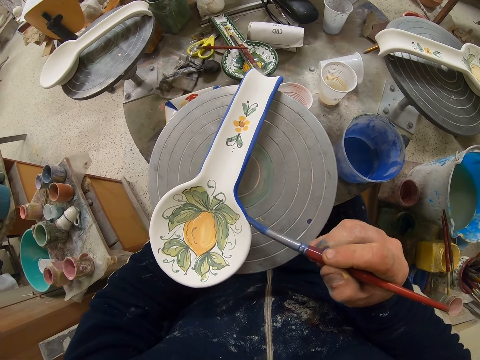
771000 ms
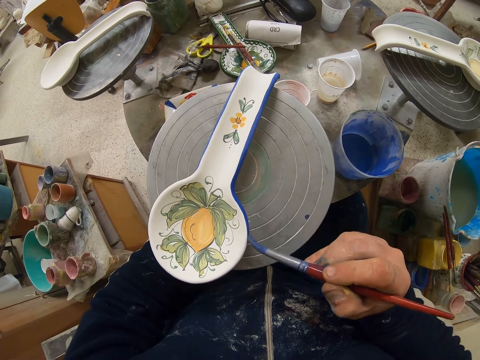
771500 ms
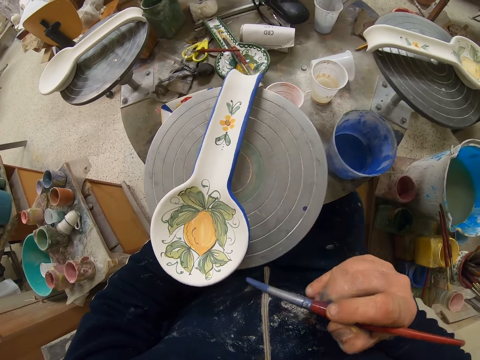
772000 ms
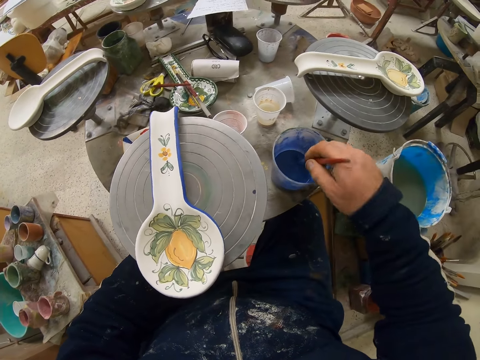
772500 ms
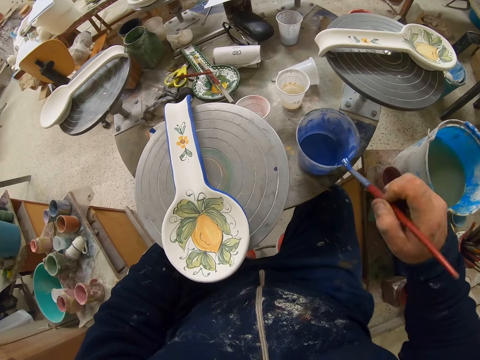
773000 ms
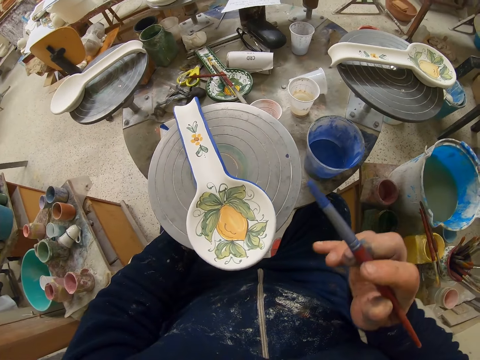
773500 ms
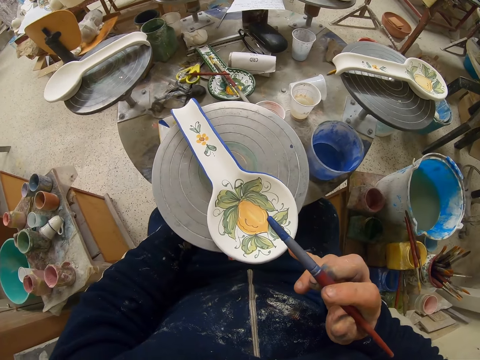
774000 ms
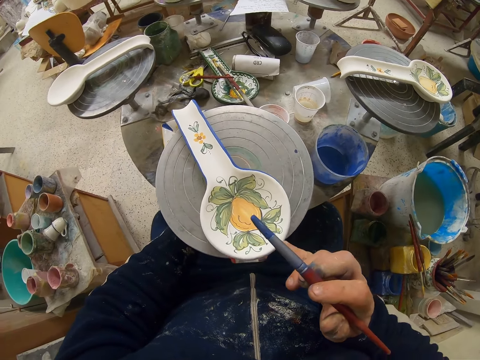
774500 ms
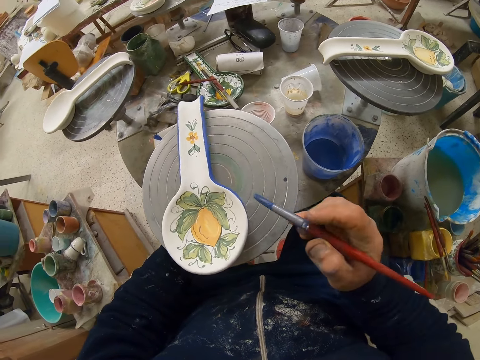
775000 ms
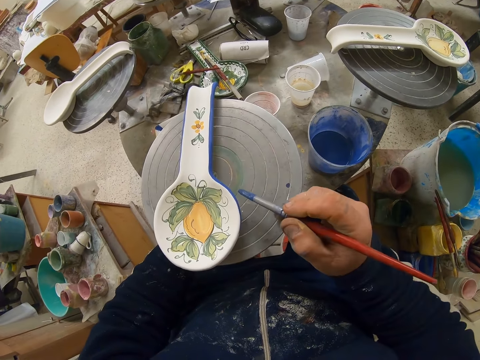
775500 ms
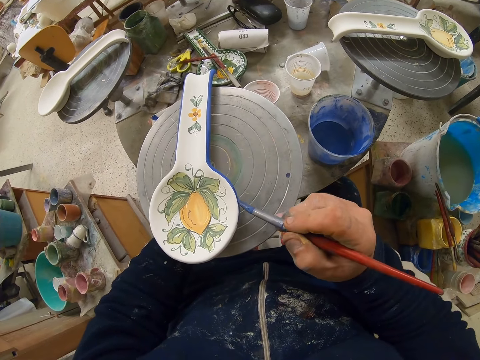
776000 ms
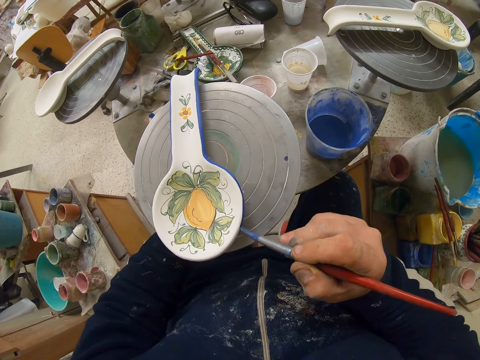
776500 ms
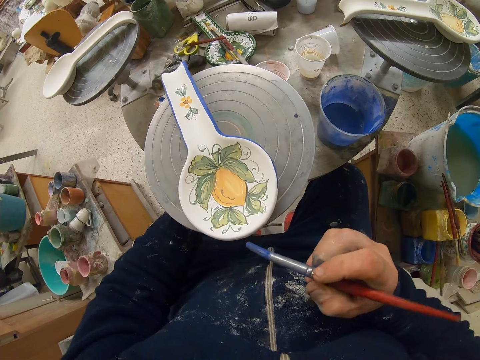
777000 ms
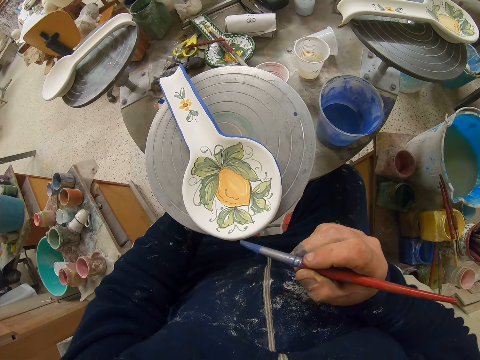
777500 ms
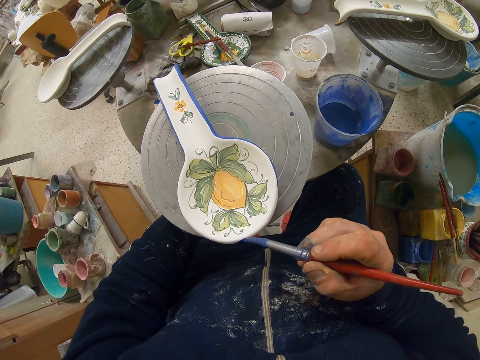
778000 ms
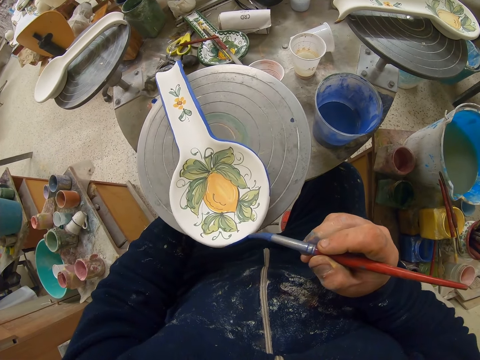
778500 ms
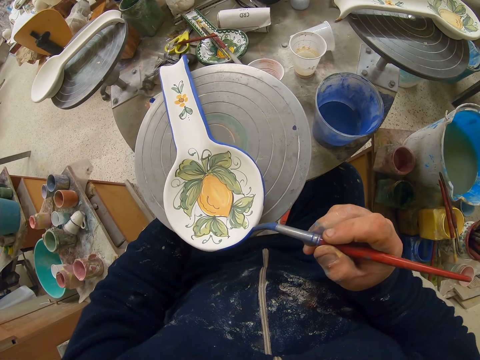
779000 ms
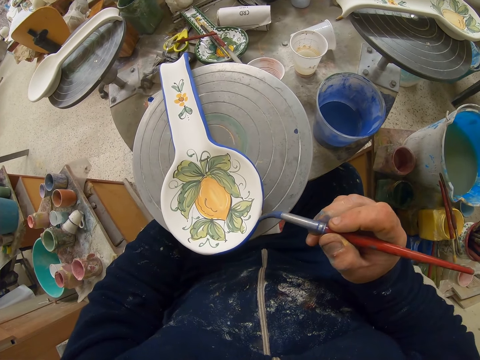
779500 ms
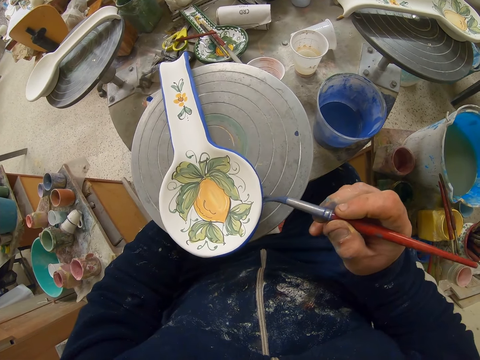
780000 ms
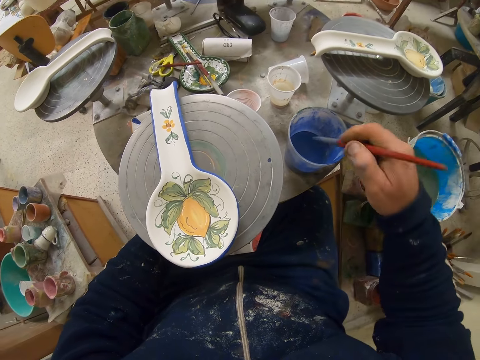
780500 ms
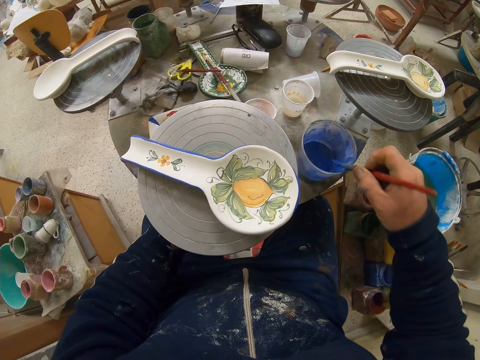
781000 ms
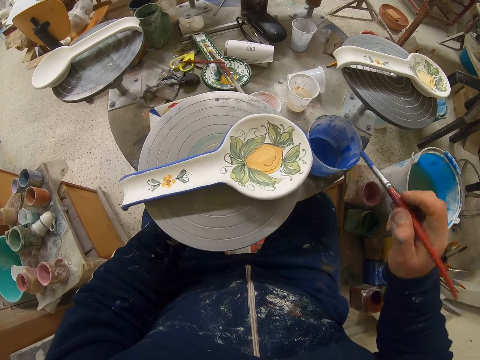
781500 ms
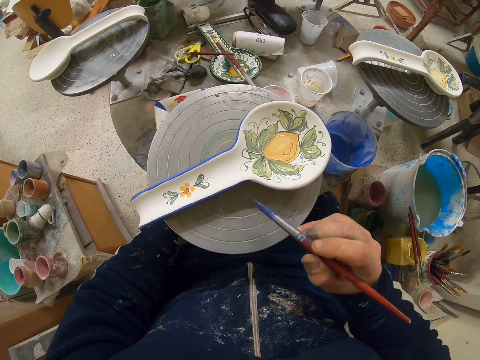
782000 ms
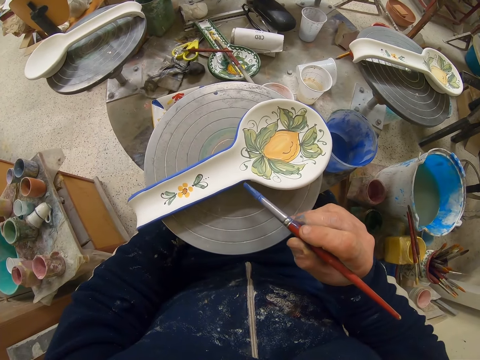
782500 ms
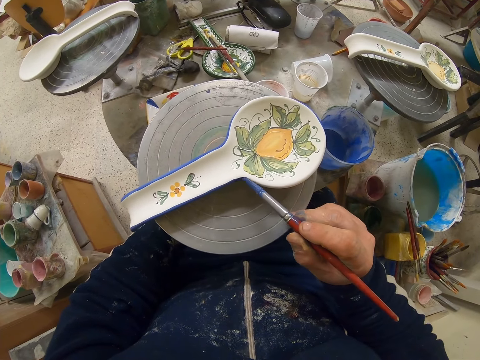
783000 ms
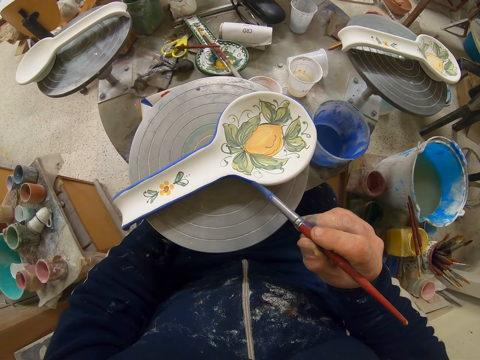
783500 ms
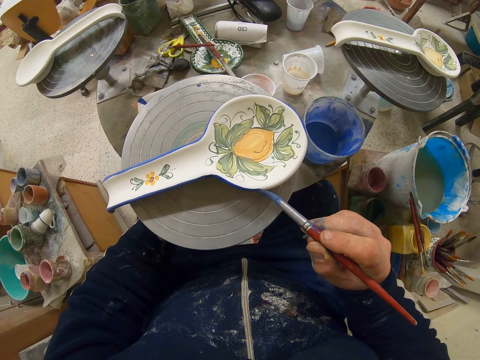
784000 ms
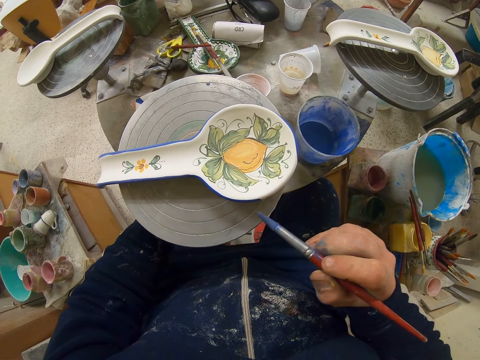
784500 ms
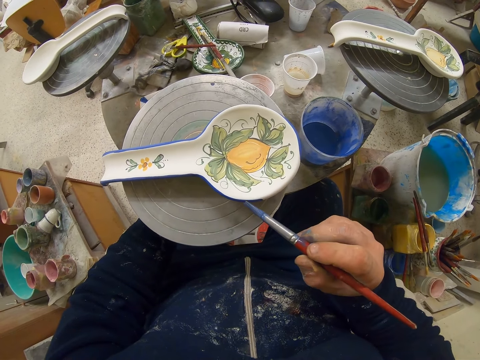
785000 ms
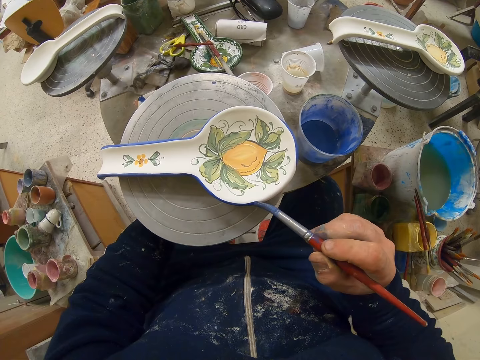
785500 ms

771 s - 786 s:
The camera wearer turns the table. They dip the paint brush in the paint. They decorate the plate with the paint brush. They dip the paint brush in the paint. They decorate the plate with the paint brush.

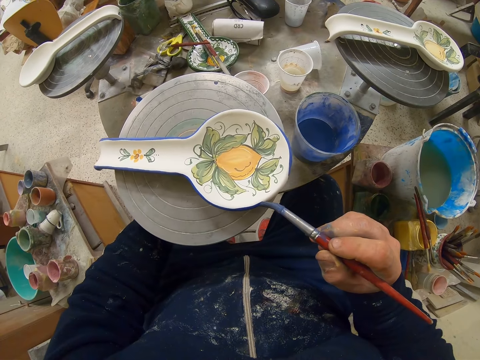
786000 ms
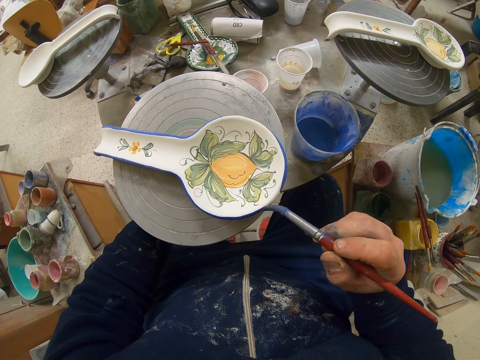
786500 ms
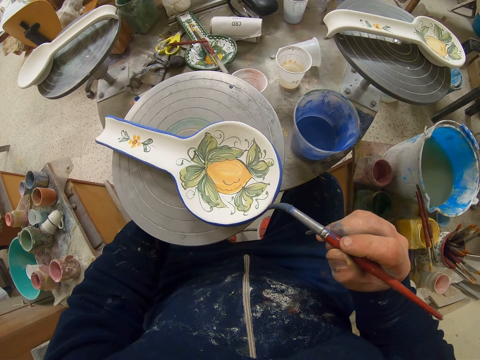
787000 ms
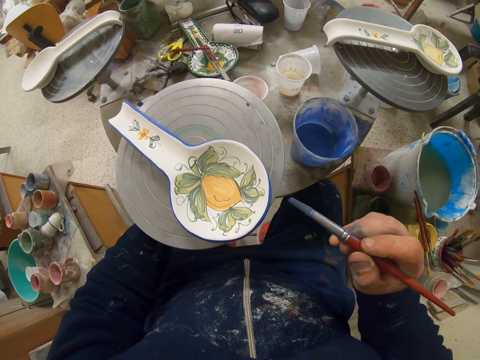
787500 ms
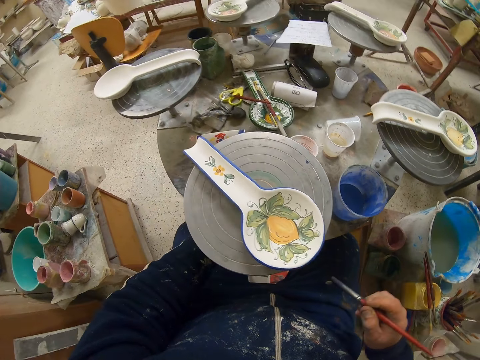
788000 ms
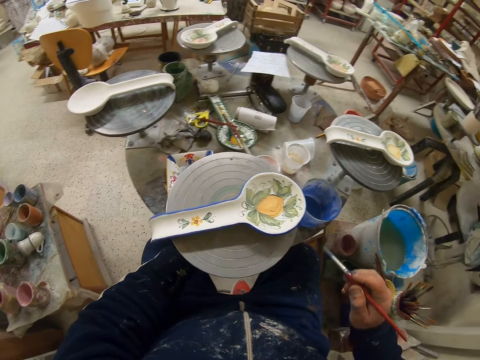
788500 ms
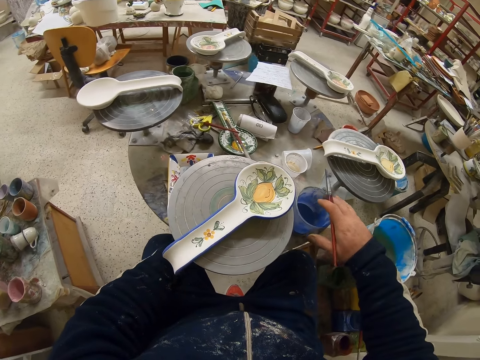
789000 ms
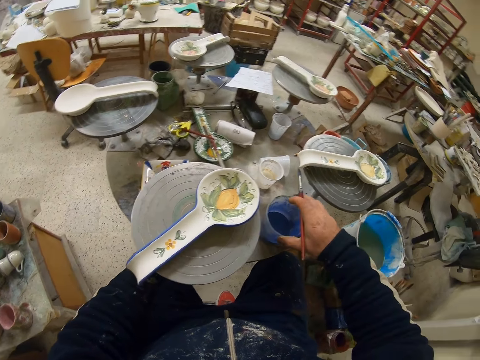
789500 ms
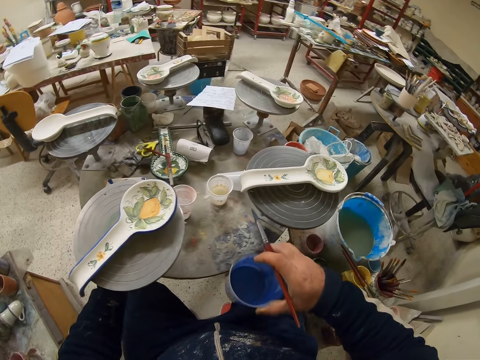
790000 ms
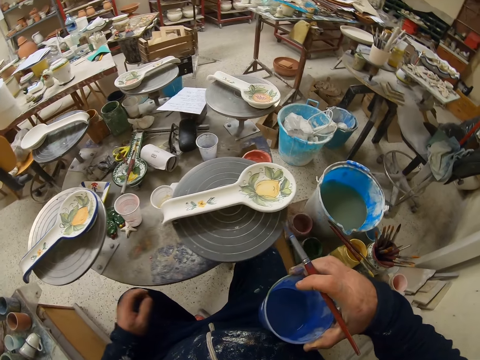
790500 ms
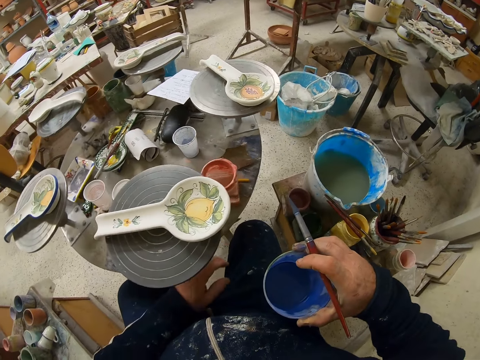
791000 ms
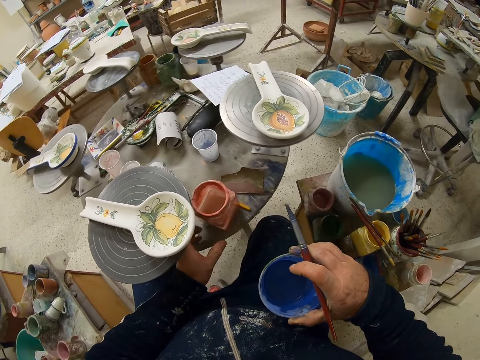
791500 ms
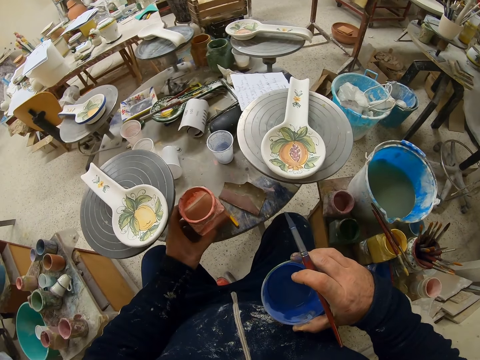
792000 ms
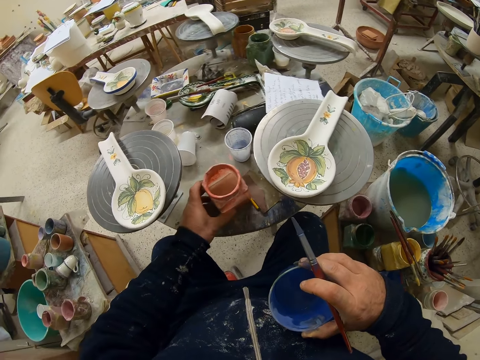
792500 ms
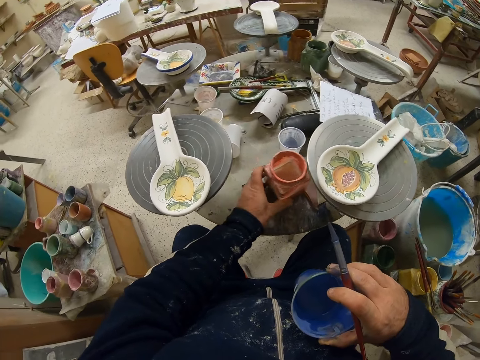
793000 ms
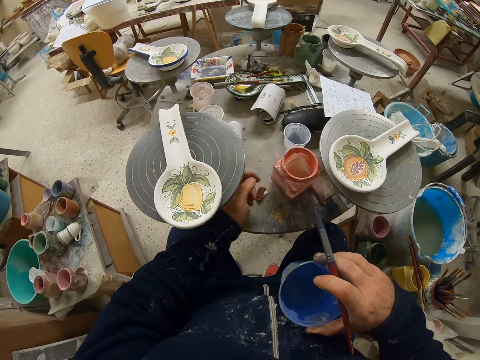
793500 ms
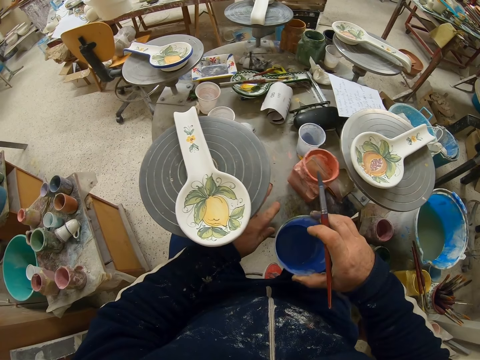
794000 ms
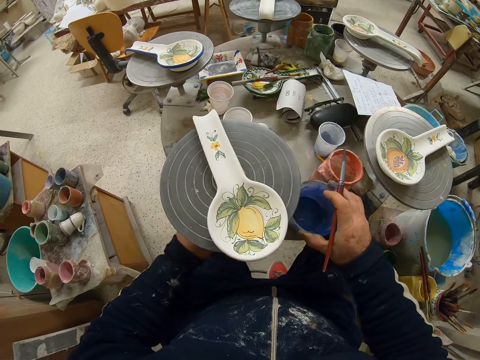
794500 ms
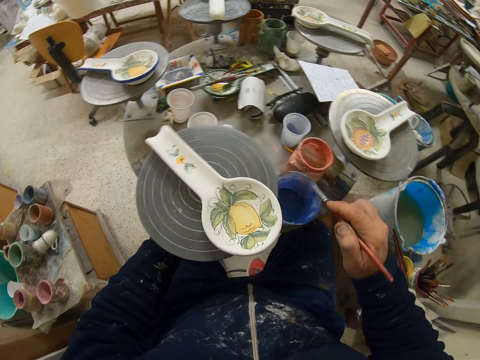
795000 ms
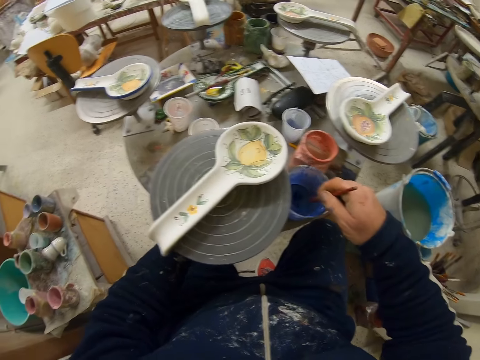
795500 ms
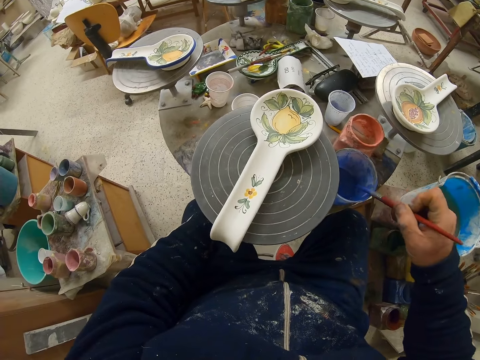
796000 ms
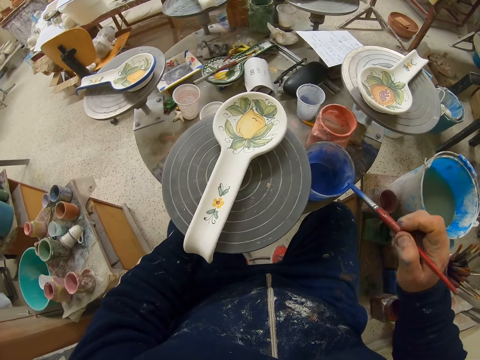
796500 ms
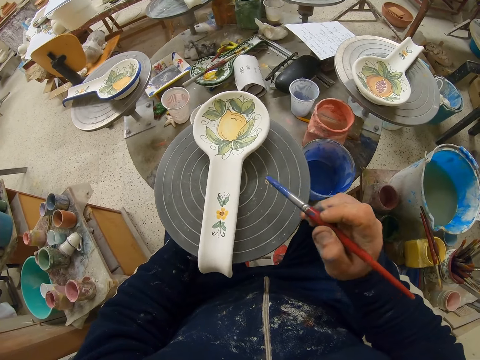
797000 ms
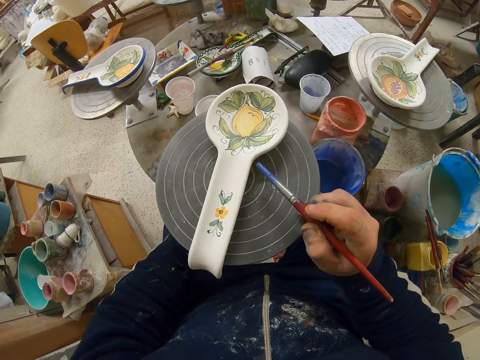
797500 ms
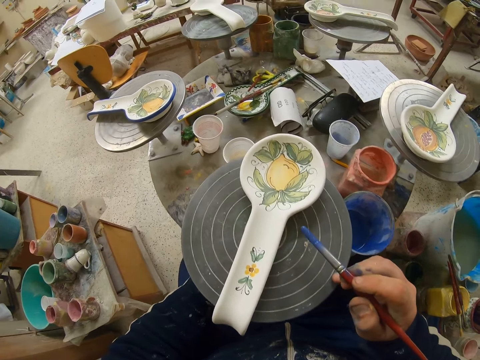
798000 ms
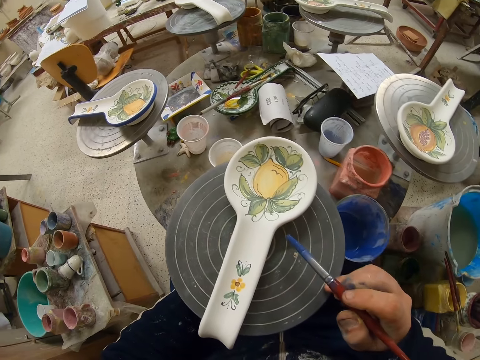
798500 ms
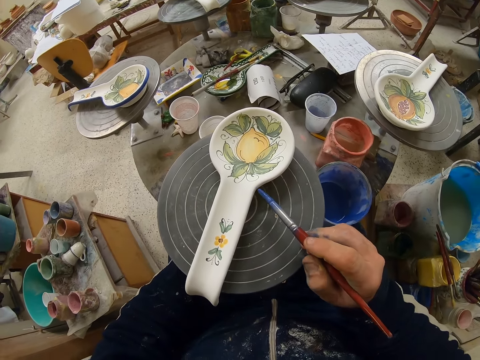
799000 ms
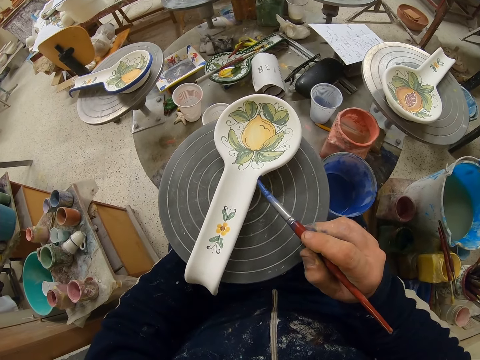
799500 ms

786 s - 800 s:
The camera wearer turns the table. They lift the paint brush from the table. They turn the table. They extend the paint can. They put the paint can on the table. They turn the table. They rotate the spoon. They dip the paint brush in the paint can. They decorate the plate with the paint brush.
